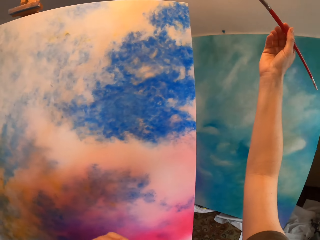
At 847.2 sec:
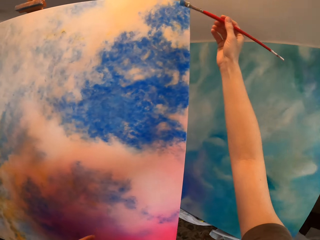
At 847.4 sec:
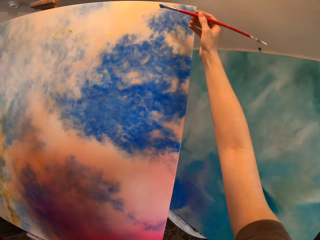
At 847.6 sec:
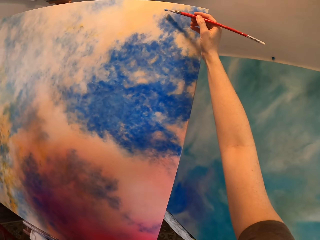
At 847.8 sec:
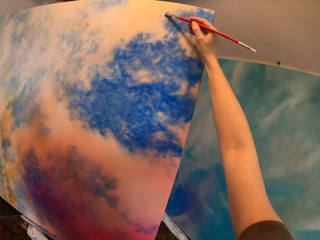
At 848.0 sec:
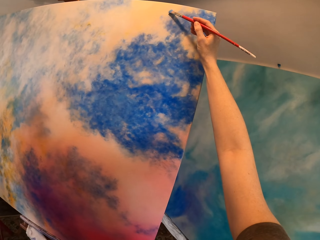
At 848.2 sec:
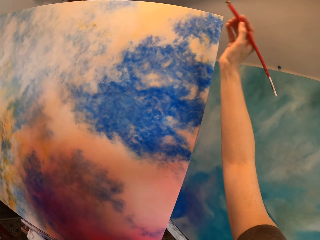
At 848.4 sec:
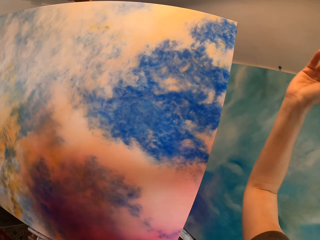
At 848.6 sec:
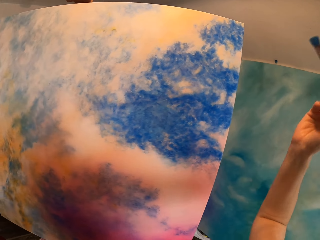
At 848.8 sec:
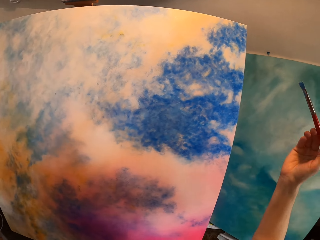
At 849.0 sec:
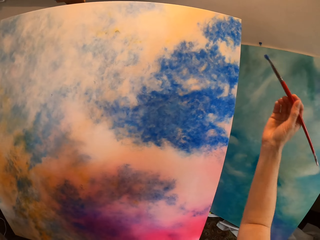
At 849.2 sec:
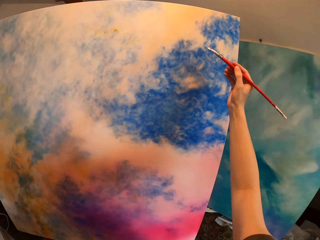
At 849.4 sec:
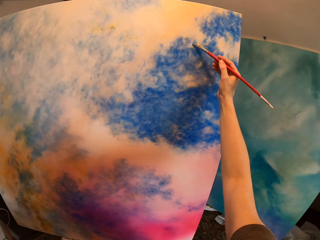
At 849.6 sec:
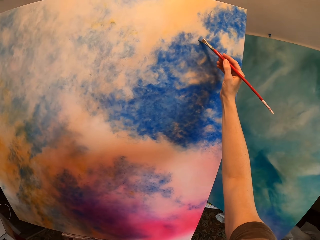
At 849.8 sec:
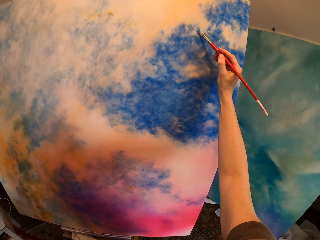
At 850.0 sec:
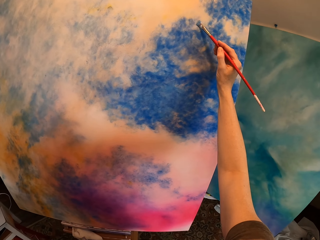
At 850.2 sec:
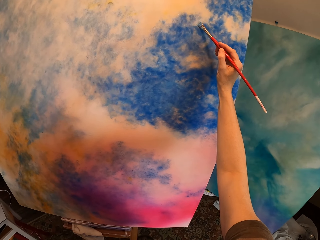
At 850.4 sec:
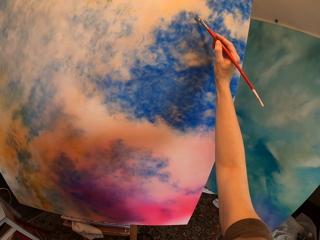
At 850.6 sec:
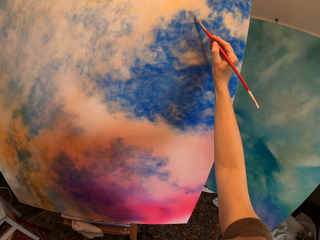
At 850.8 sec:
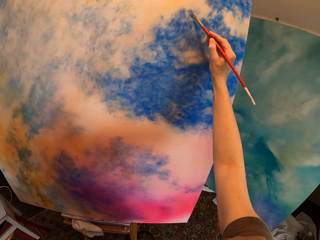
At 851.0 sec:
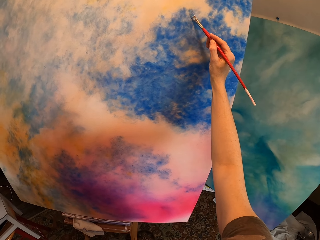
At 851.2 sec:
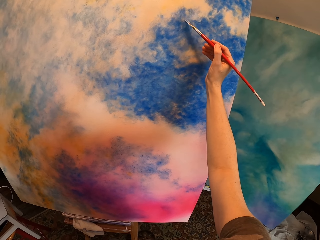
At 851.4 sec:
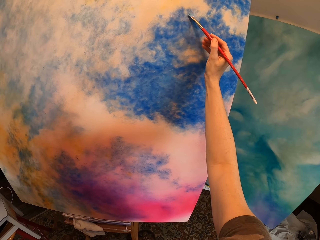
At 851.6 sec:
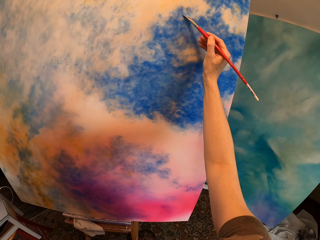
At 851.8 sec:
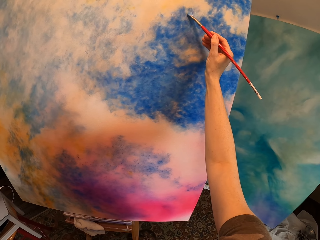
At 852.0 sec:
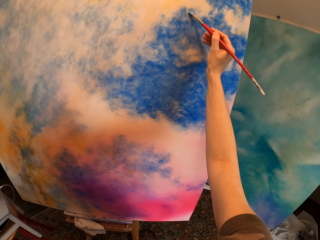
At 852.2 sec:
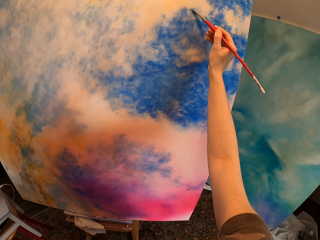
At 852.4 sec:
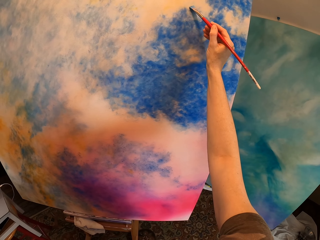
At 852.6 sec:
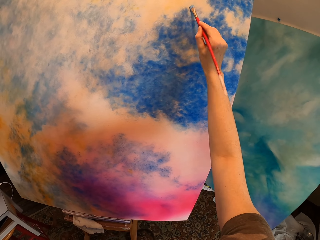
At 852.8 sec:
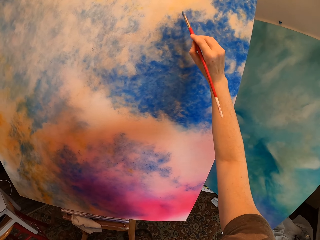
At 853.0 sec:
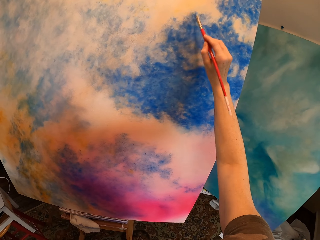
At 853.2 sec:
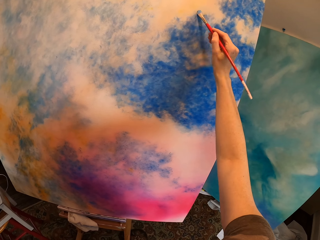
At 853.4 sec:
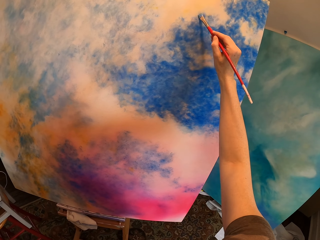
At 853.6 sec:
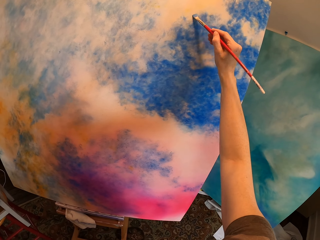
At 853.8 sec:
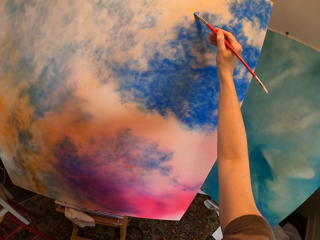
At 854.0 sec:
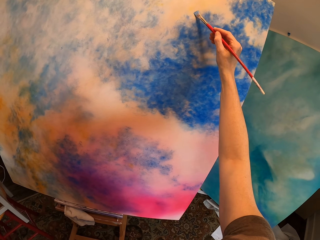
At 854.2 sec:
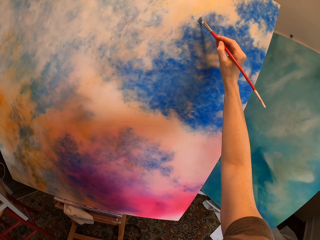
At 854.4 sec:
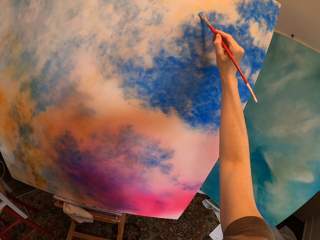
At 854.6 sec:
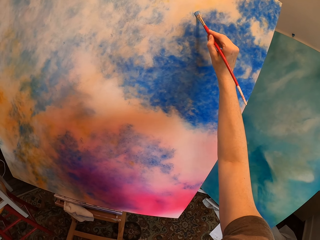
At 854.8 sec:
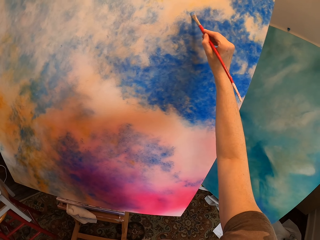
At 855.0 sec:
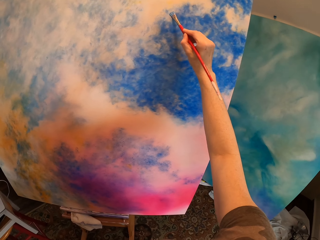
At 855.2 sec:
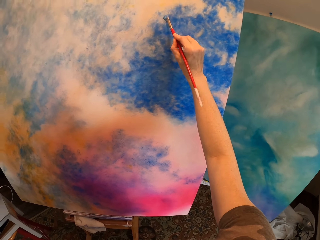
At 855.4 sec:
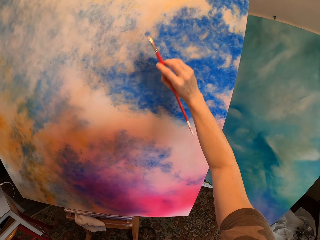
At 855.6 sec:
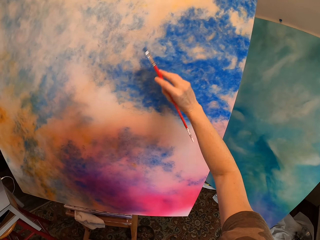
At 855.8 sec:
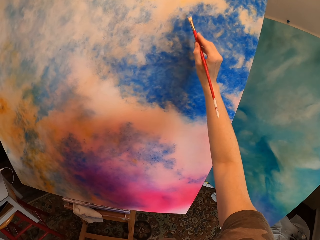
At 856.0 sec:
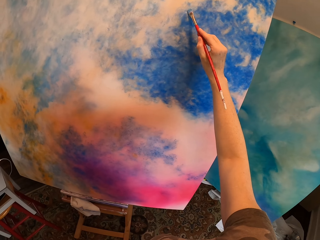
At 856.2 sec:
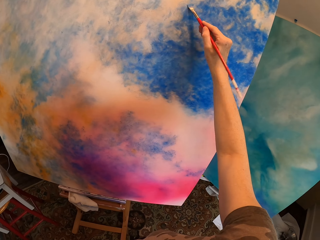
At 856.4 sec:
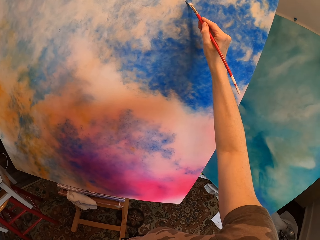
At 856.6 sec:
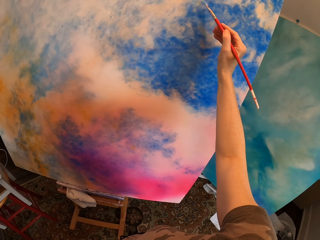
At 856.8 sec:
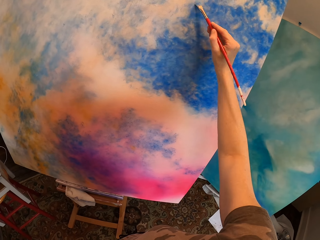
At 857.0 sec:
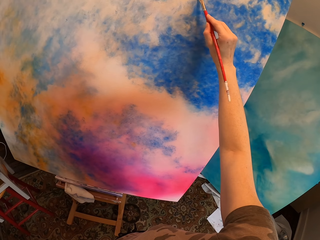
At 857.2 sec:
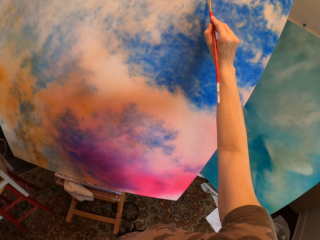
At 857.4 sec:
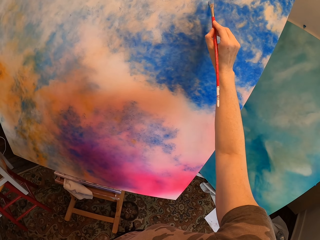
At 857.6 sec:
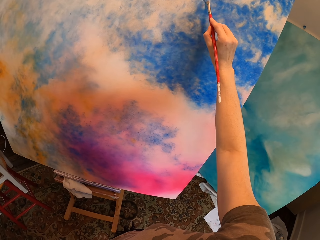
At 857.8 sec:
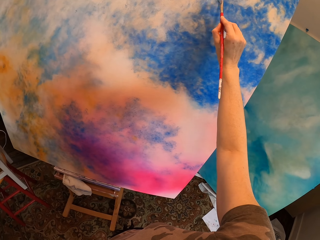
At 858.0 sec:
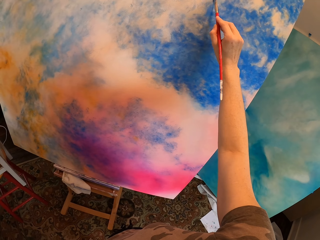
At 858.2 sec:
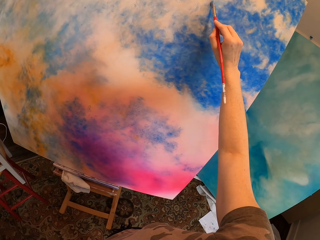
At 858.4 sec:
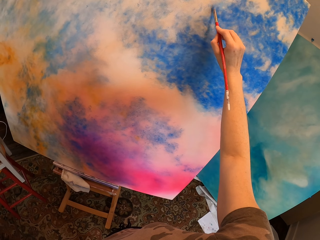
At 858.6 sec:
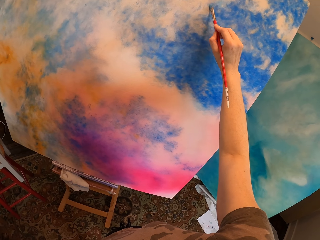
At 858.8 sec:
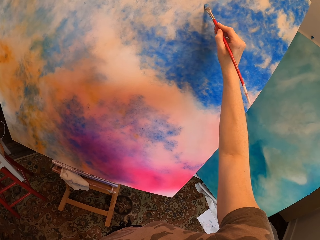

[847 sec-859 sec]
The camera wearer paints the canvas.

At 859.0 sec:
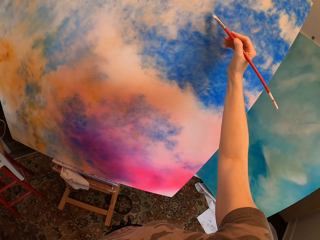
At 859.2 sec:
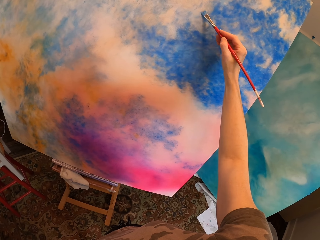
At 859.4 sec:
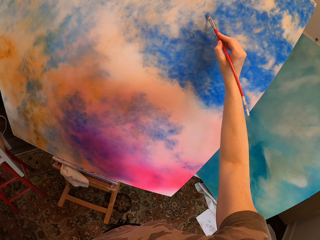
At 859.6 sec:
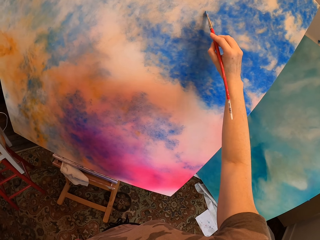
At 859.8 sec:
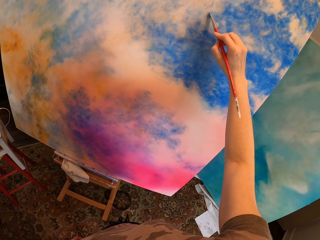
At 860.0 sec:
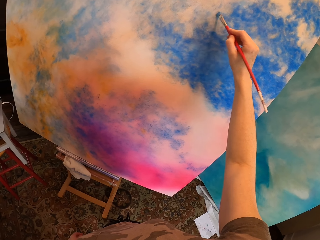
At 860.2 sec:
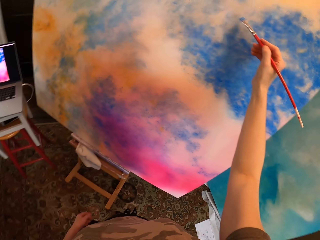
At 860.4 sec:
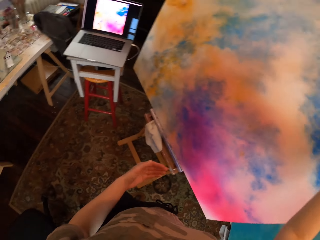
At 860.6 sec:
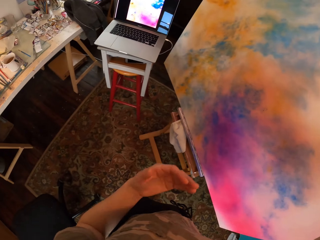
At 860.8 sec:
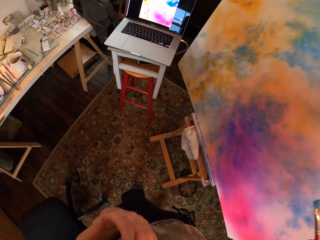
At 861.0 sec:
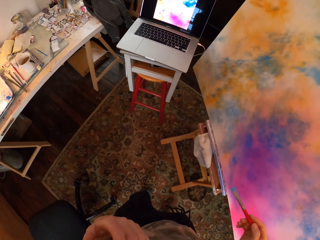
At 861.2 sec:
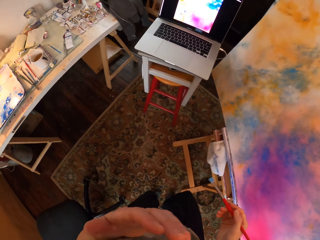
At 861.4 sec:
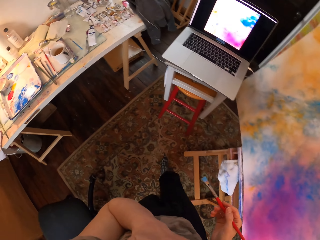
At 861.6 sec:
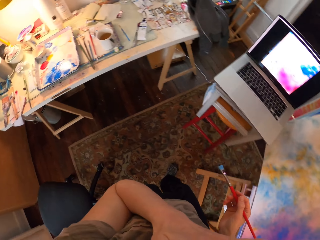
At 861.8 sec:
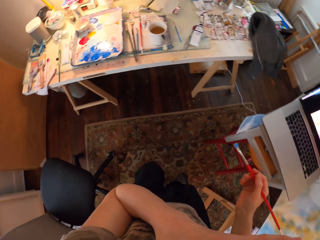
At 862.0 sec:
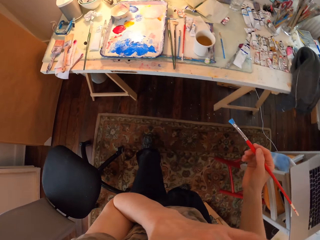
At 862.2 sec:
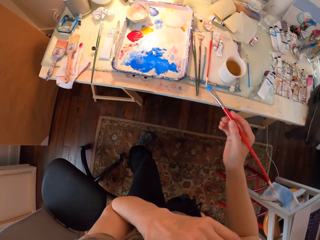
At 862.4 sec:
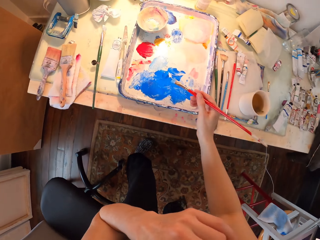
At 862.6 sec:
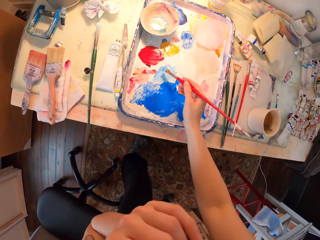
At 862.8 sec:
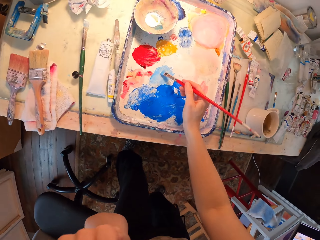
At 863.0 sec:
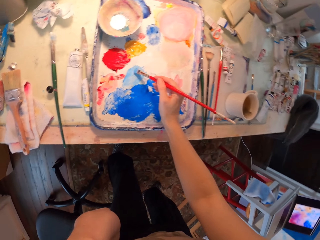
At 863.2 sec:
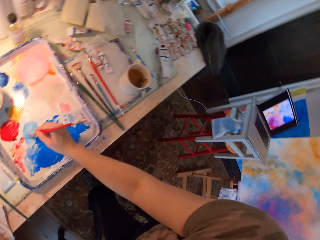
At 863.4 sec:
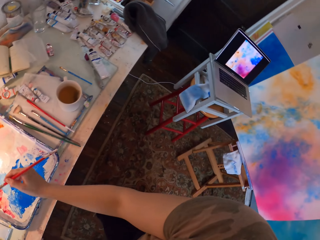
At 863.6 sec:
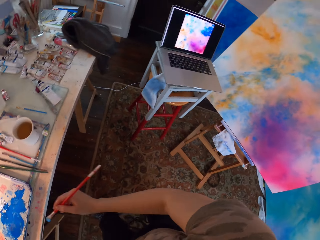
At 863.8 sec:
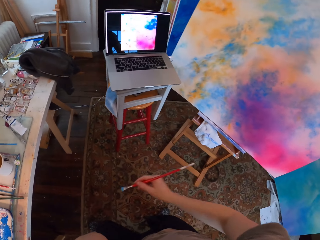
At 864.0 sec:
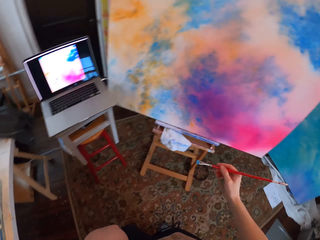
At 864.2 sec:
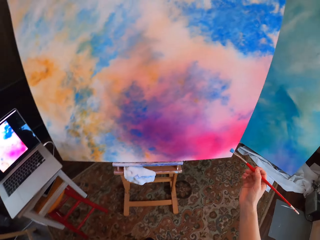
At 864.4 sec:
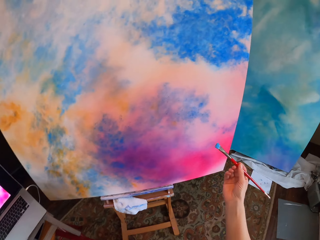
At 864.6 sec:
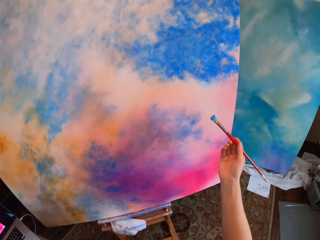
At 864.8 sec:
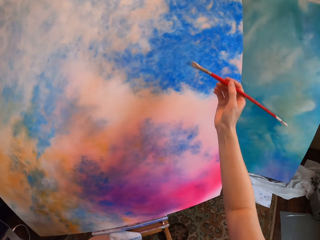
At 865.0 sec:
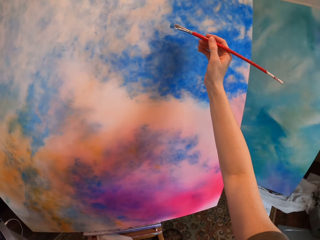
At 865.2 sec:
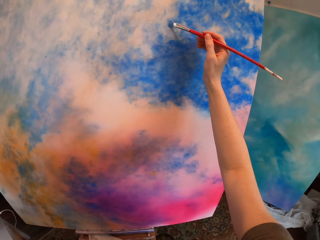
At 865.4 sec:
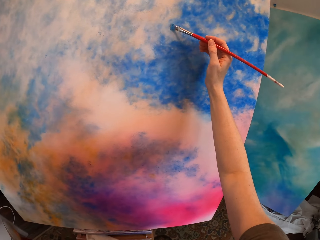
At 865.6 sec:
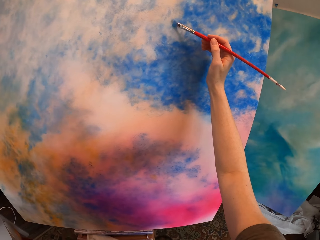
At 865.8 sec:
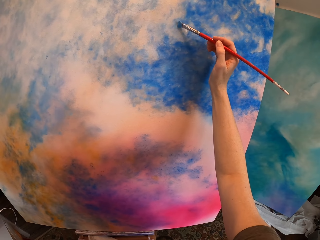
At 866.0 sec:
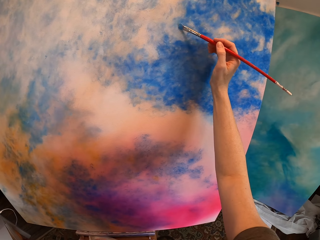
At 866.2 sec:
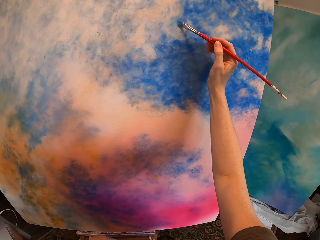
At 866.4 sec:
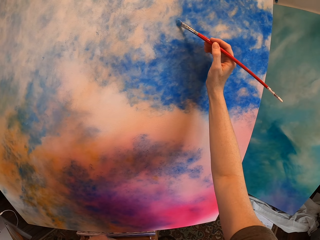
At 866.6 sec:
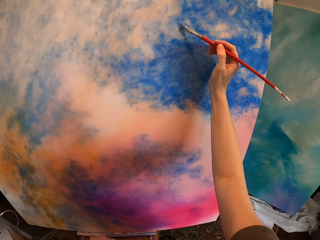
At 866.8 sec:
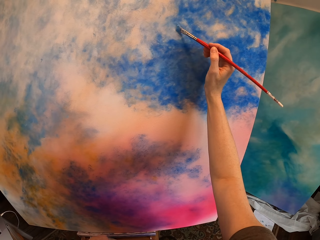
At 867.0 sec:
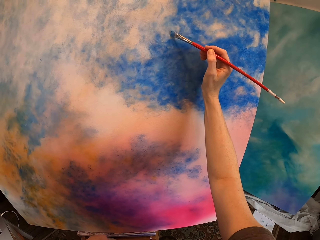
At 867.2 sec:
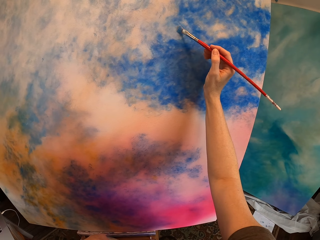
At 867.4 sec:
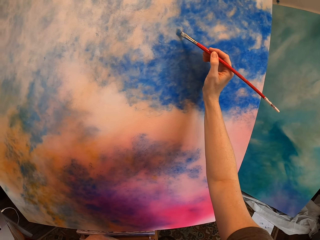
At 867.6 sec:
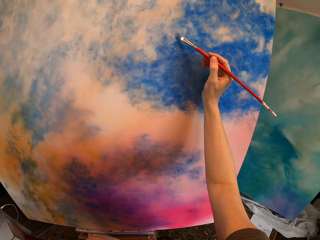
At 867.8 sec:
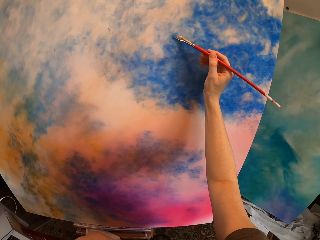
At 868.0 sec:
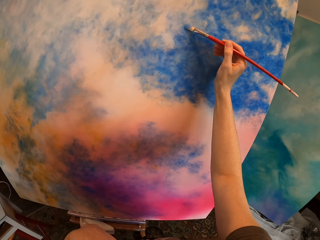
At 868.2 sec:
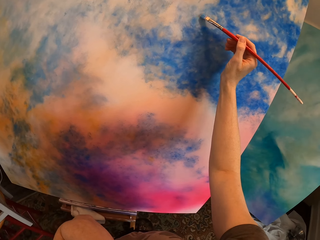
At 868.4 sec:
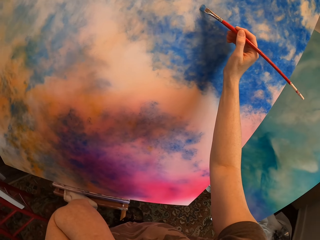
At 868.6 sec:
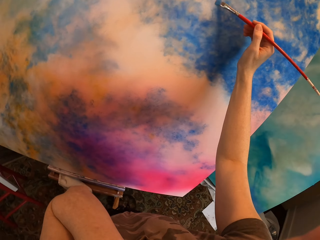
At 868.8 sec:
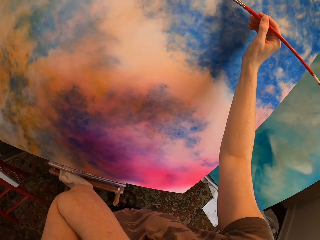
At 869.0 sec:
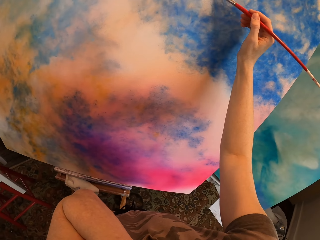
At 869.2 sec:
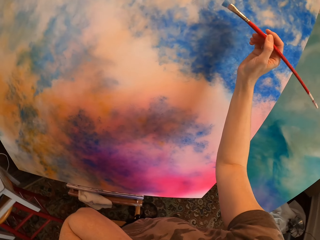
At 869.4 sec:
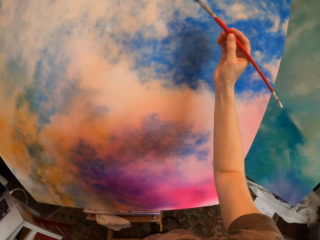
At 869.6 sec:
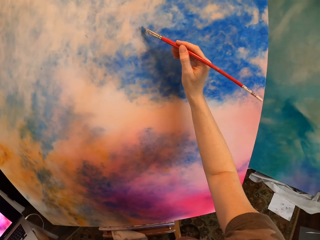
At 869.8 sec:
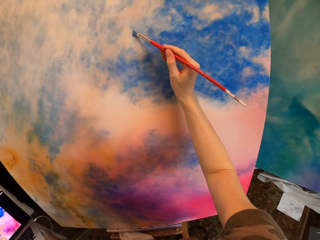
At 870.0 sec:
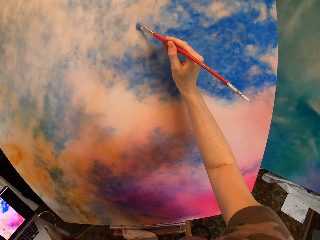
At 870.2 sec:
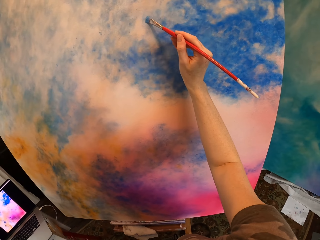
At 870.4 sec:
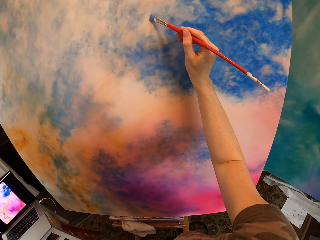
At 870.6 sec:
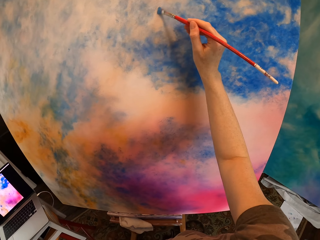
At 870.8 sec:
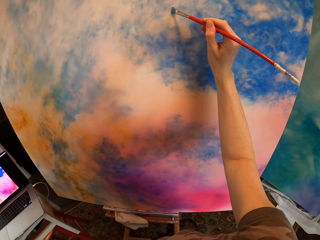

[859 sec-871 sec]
The camera wearer moves around. They dip the brush in ink. They move around. They paint the canvas.
